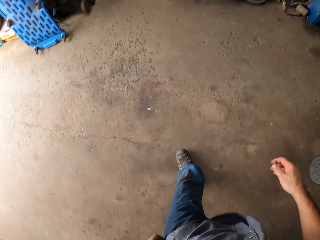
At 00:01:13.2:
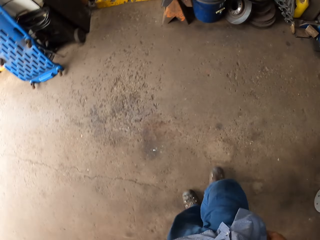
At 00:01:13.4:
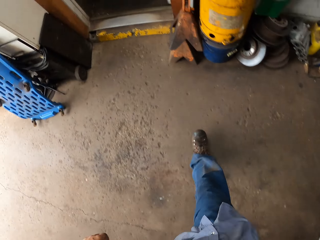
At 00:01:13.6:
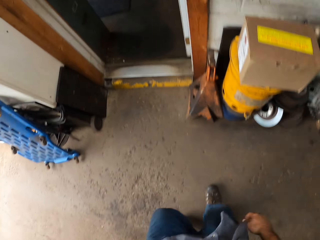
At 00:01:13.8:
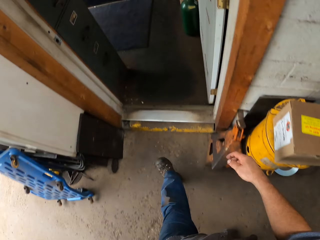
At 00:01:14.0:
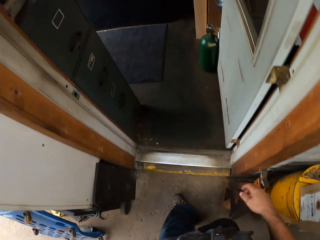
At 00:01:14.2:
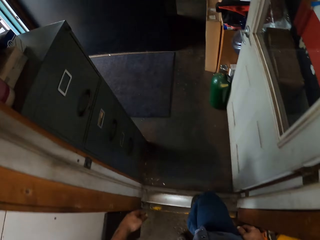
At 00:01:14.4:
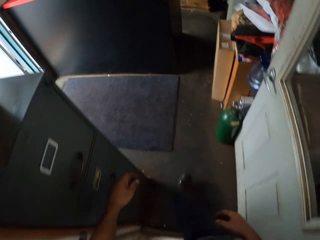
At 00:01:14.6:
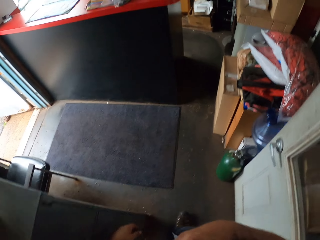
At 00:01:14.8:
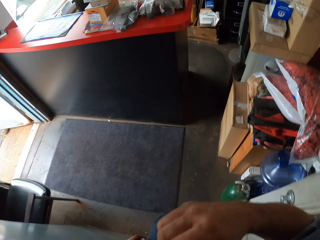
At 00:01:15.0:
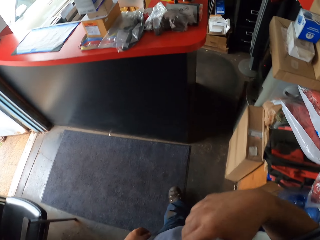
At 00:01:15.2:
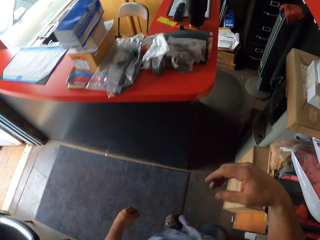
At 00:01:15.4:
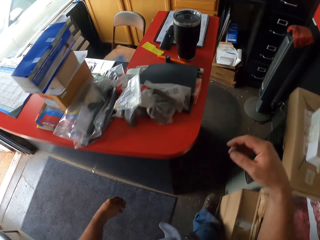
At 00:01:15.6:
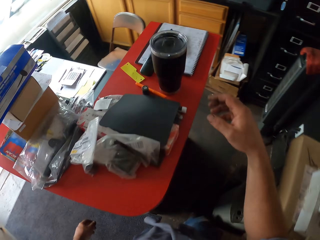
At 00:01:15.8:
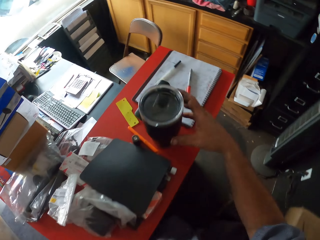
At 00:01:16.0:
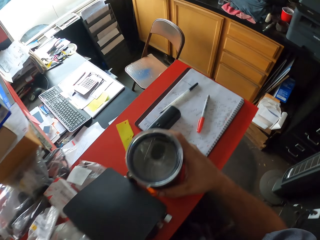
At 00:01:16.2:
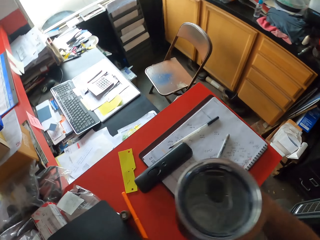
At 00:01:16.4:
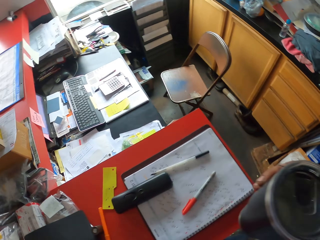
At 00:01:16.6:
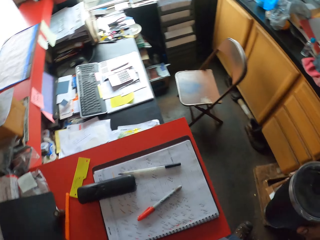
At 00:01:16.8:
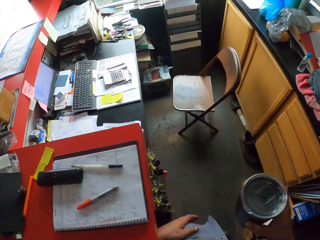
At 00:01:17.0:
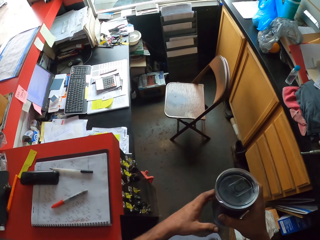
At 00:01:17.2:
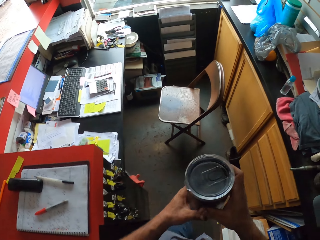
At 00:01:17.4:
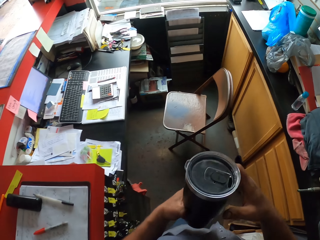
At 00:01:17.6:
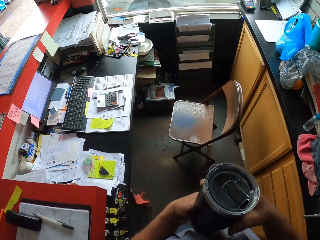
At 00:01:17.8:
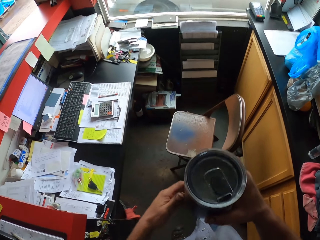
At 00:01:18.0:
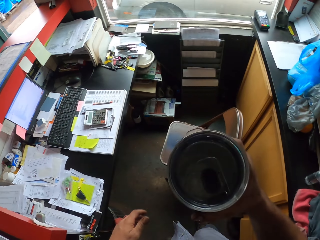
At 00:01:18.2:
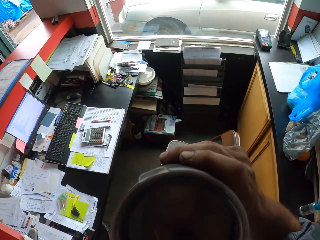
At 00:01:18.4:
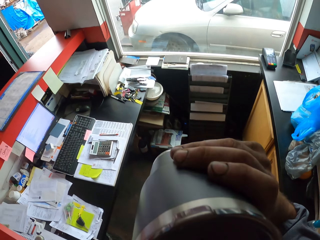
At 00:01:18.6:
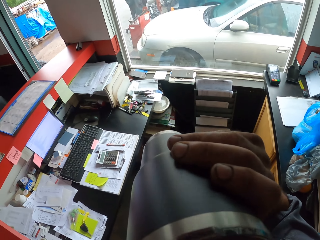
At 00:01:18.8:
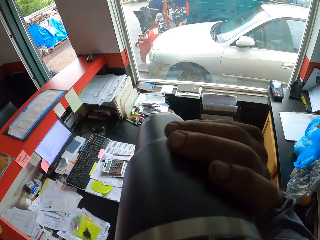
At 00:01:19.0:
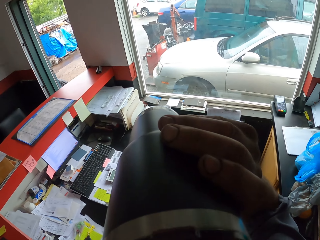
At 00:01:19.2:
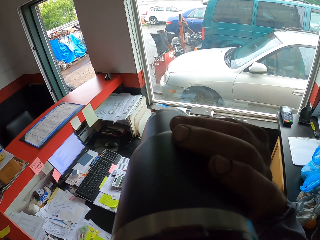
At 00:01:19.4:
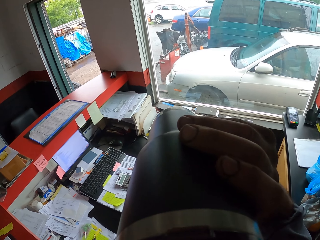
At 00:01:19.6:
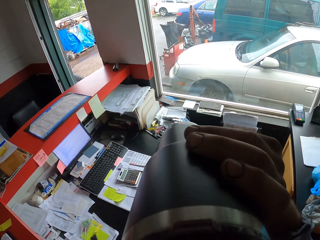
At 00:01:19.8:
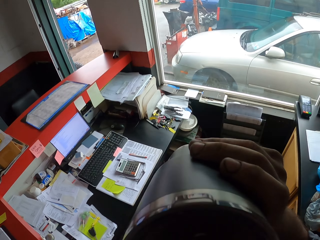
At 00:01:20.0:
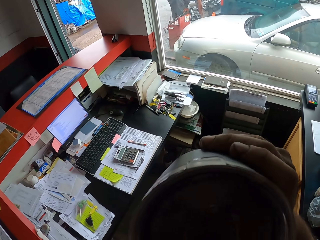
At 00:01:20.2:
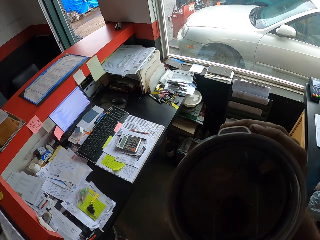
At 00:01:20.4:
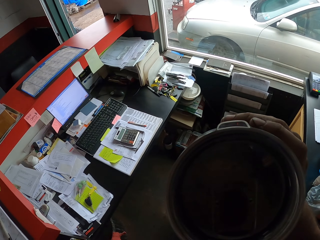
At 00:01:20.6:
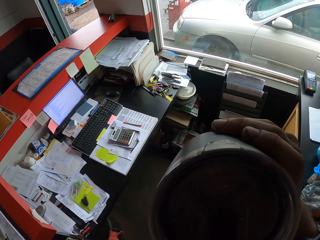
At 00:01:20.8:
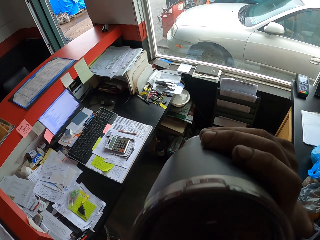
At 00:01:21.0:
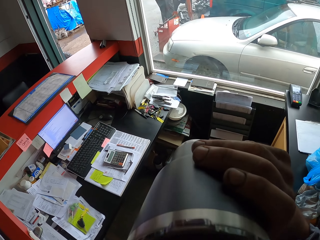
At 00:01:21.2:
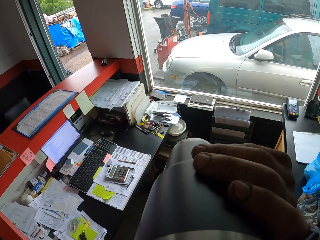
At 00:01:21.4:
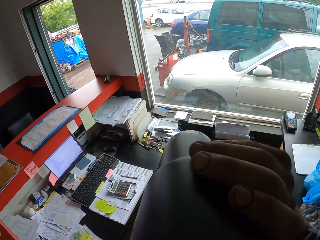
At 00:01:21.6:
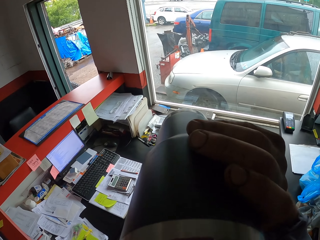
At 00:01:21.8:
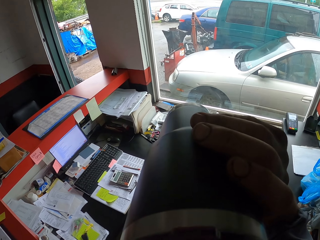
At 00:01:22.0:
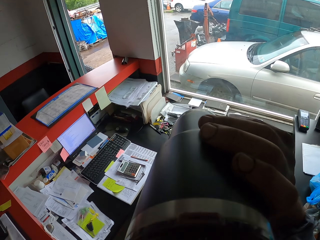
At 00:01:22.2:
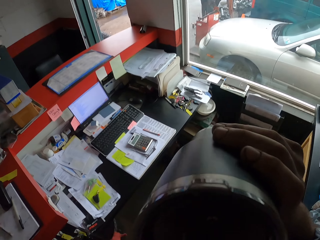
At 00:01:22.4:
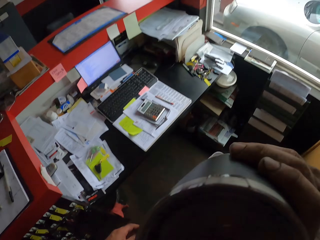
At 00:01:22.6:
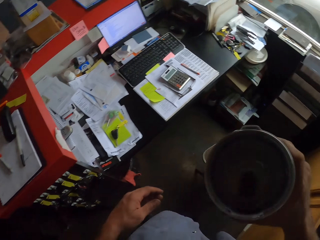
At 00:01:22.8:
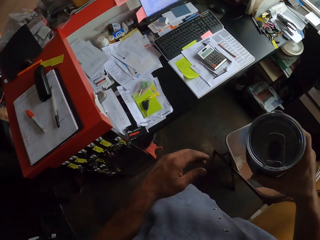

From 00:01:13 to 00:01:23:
The camera wearer walks into a room. They take a thermoflask or tumbler. They rotate the tumbler in the hand. They drink from the thermoflask.

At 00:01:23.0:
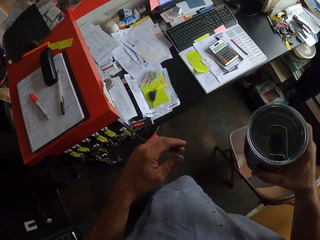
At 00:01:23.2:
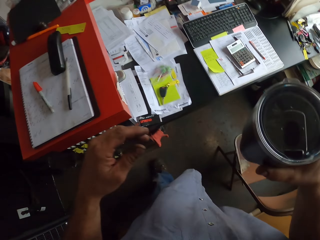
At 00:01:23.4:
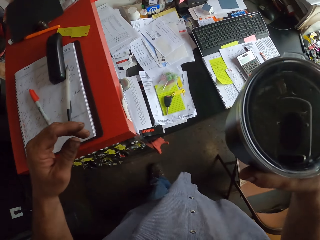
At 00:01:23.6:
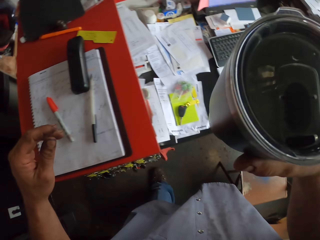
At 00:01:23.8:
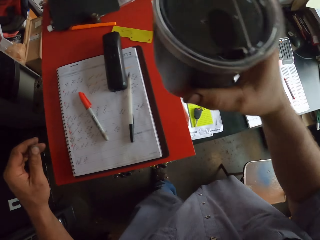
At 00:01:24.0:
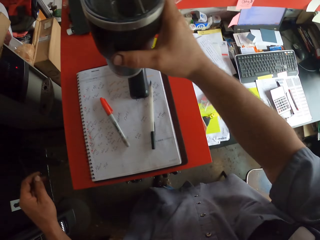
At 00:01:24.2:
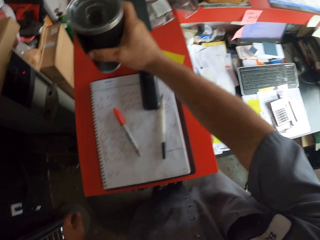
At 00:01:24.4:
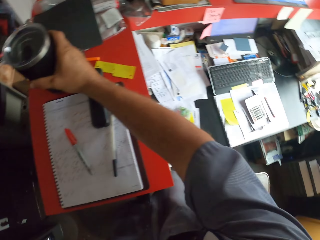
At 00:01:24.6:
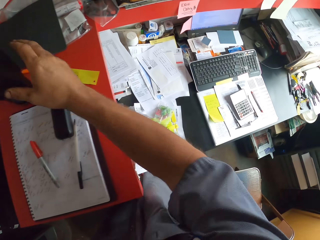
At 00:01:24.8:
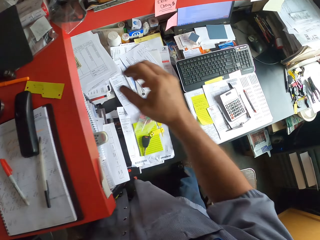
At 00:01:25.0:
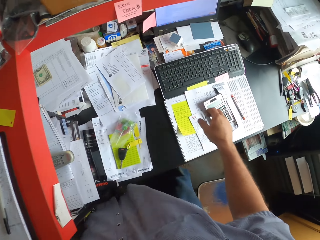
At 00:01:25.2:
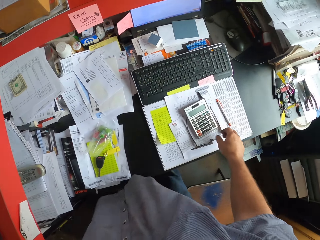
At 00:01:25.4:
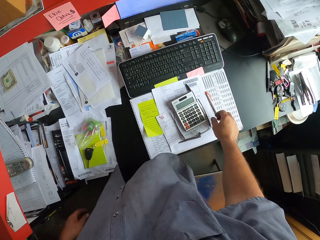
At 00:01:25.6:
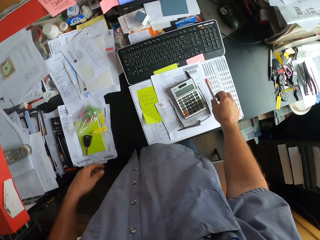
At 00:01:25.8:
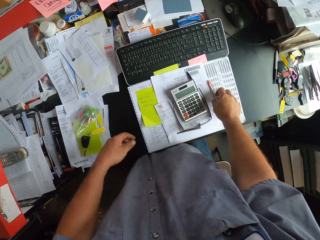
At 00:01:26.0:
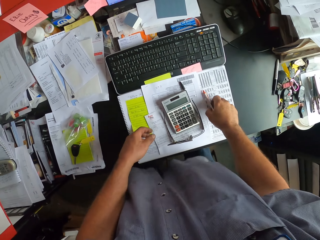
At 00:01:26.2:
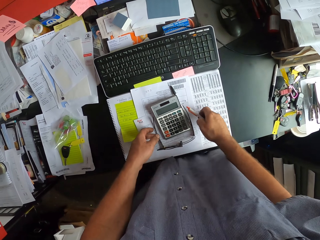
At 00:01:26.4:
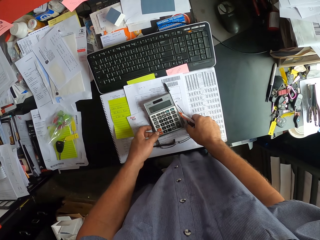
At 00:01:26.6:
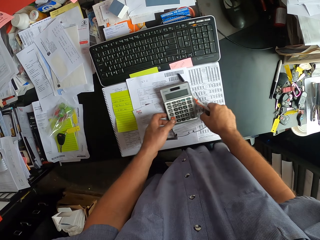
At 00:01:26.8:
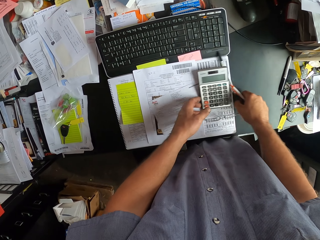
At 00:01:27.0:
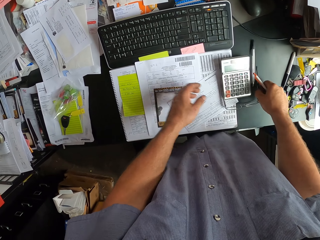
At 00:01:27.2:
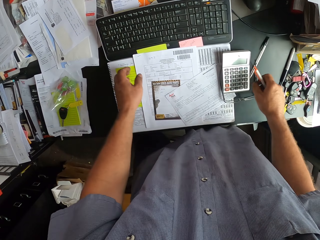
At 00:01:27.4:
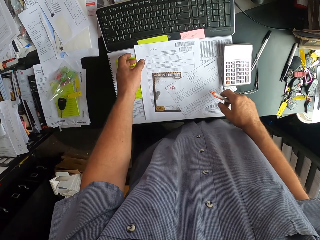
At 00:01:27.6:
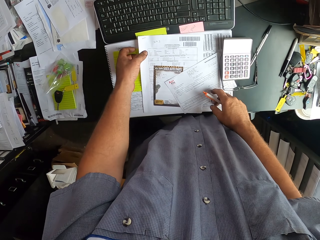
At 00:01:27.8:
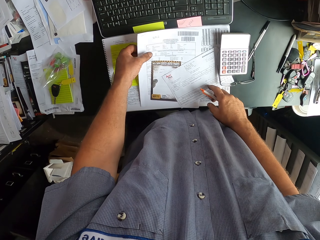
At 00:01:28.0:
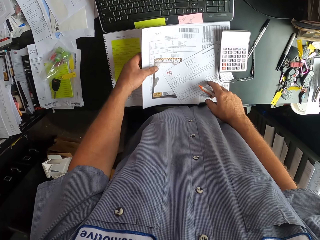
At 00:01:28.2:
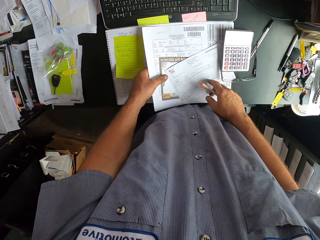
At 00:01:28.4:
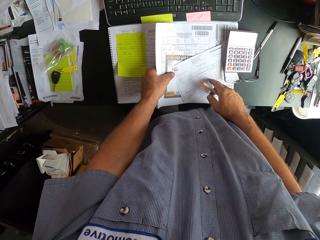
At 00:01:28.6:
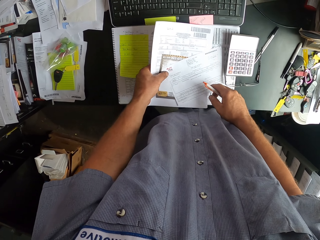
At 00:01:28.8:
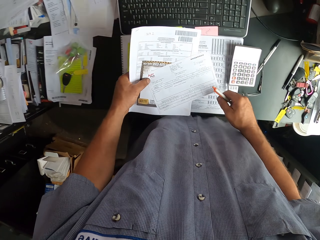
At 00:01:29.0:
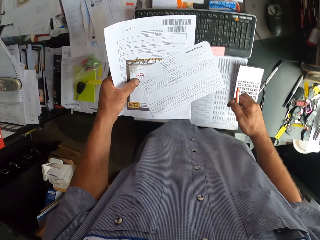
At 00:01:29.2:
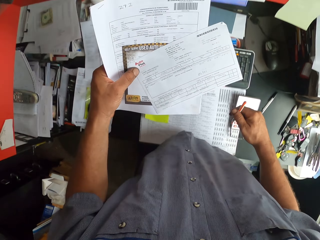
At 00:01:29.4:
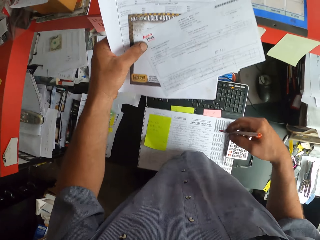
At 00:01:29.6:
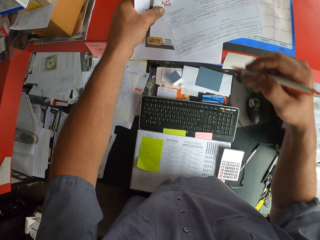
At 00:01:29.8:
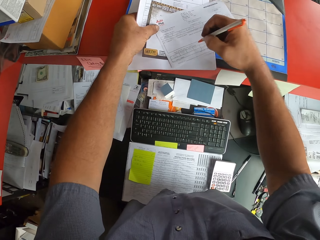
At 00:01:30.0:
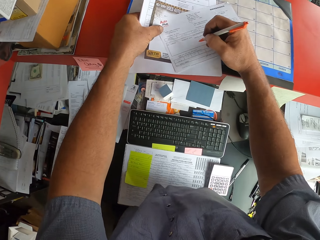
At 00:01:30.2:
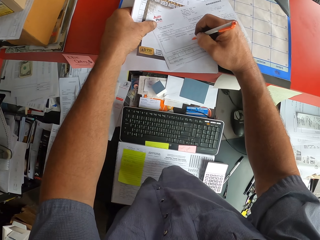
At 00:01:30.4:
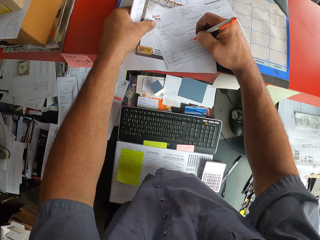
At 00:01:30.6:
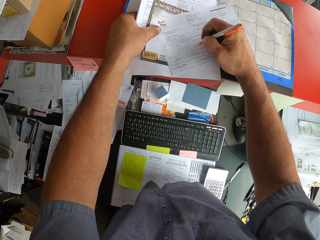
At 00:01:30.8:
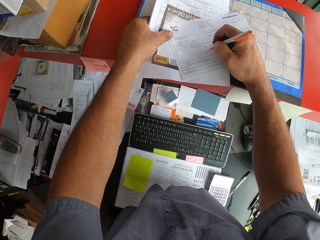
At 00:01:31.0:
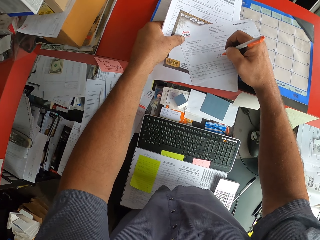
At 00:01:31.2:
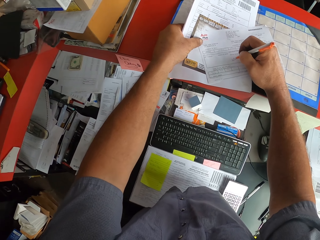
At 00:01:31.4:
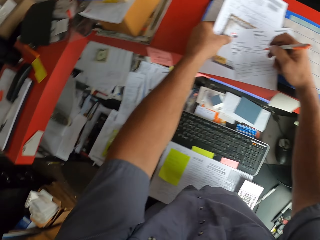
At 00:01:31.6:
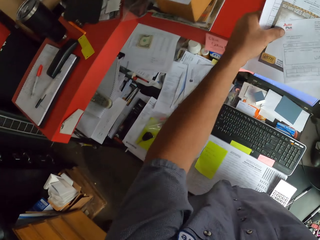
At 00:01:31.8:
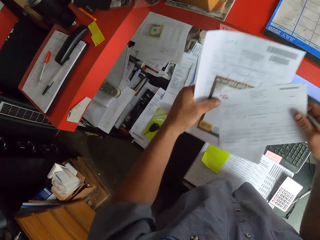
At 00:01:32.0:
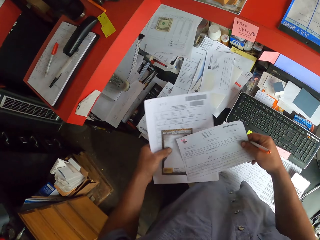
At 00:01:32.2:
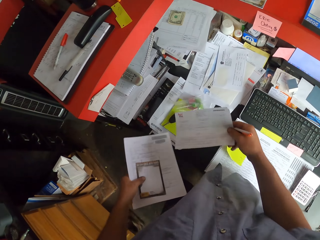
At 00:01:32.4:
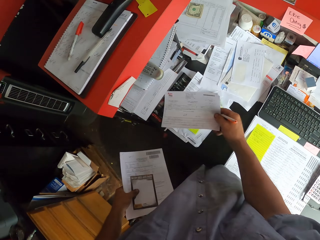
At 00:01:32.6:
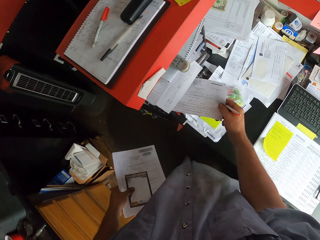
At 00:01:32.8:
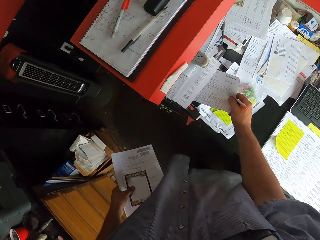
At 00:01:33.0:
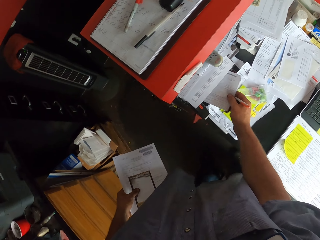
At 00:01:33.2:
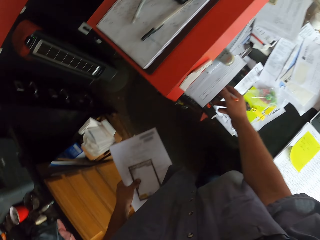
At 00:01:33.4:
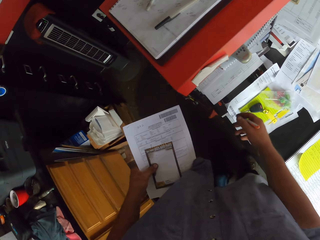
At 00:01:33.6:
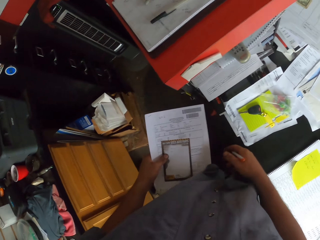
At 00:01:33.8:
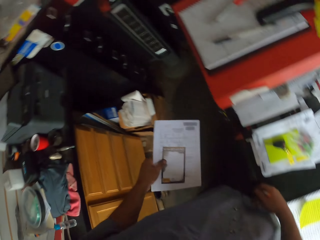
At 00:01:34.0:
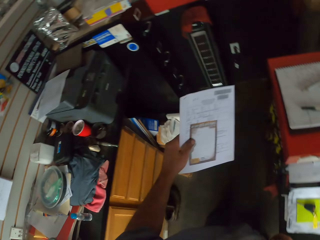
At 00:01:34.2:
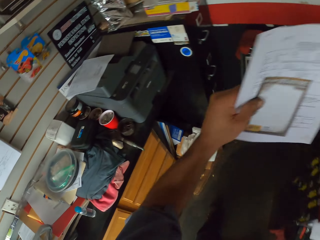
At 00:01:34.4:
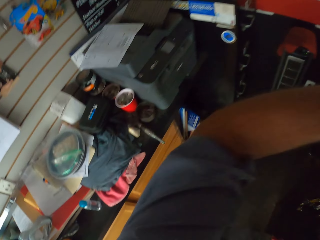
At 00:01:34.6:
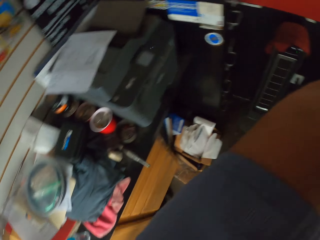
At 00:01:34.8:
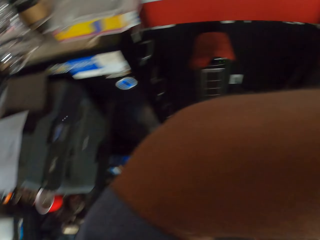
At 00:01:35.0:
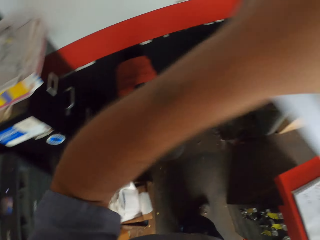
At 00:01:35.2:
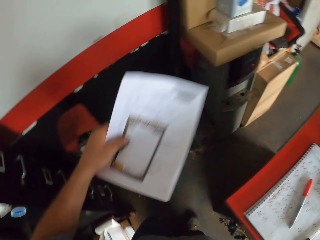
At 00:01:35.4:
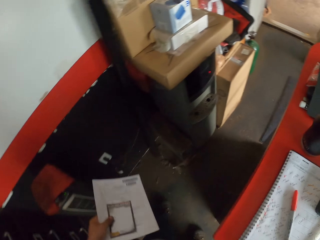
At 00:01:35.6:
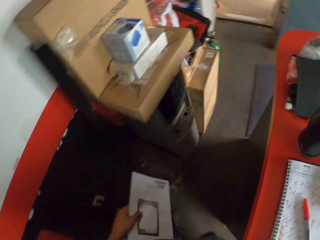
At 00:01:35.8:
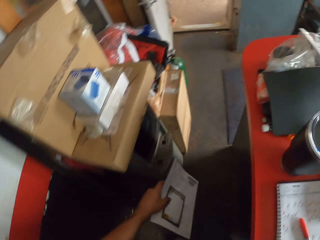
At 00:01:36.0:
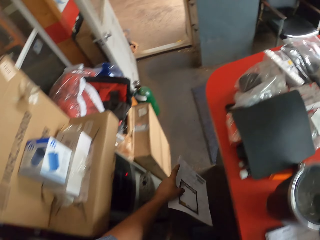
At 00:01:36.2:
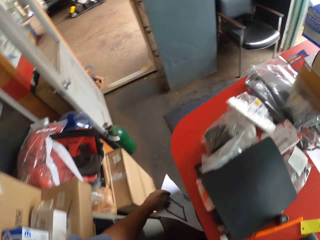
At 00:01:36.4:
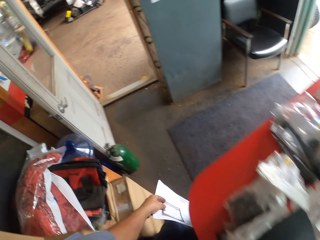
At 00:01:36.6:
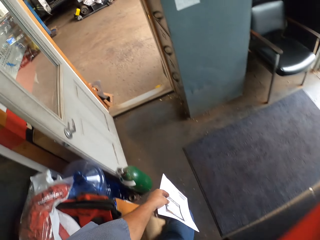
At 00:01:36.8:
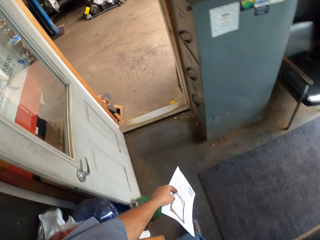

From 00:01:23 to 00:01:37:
The camera wearer walks in the room. They place the tumbler on the bench. They walk in the room. They take a pen. They move the calculator and specs on the table. They pick up papers. They place the papers on the bench. They write on the paper. They pick up the paper. They put the paper in other papers. They wipe the face. They walk in the room towards the garage.
